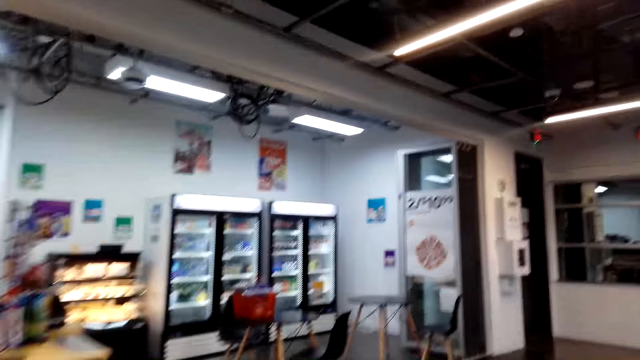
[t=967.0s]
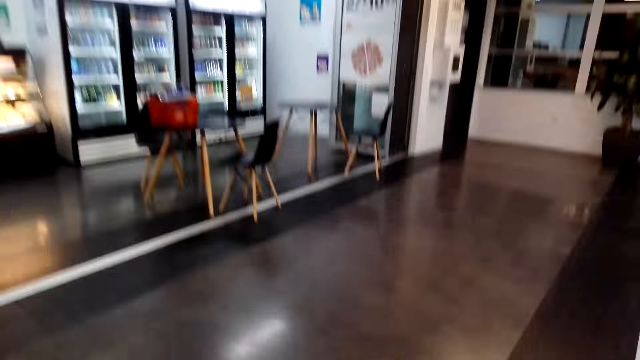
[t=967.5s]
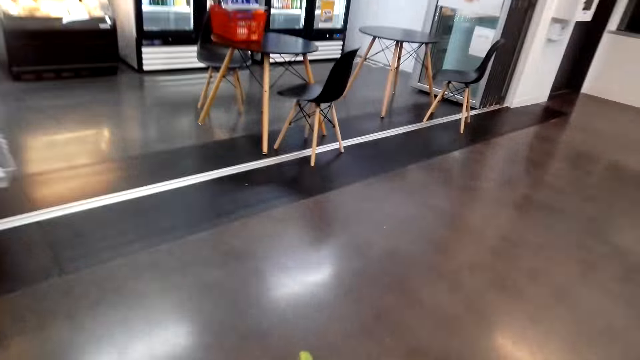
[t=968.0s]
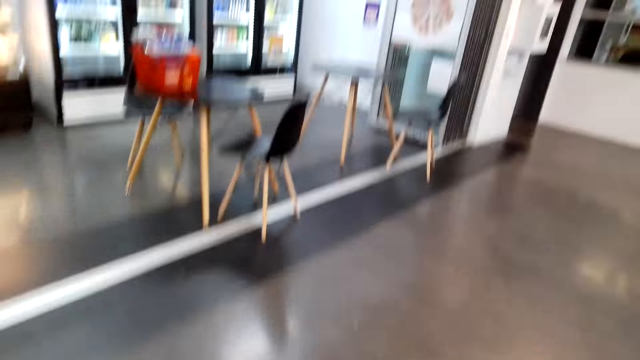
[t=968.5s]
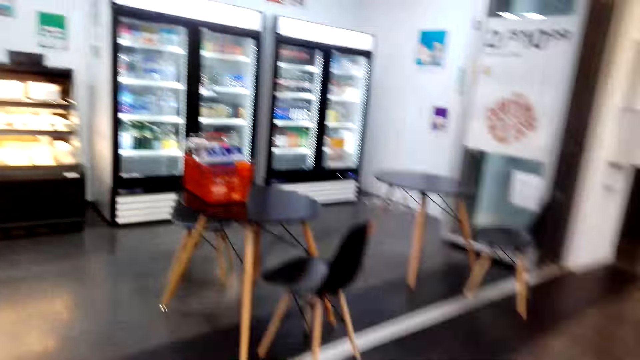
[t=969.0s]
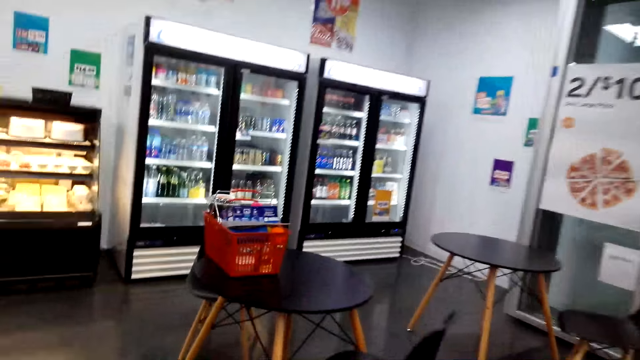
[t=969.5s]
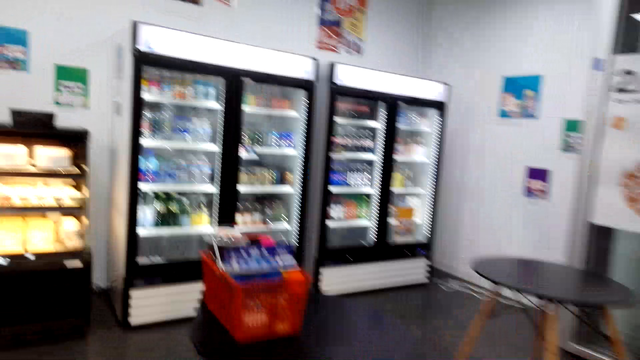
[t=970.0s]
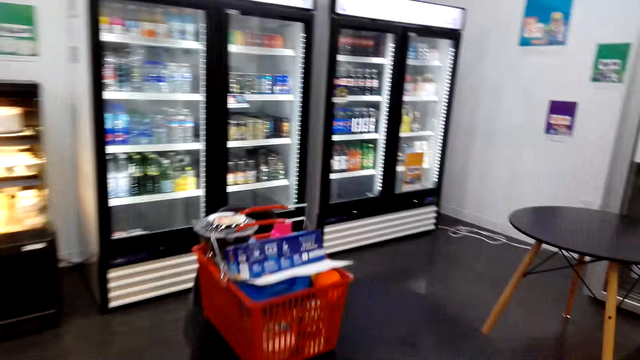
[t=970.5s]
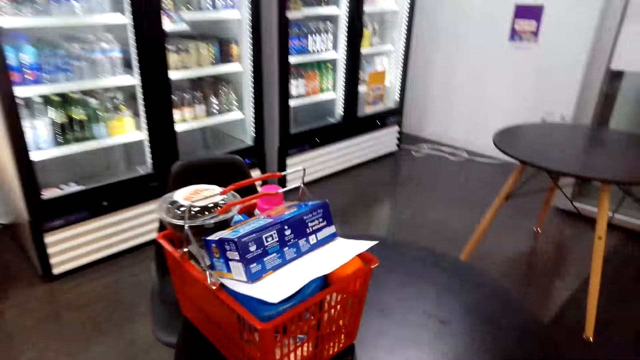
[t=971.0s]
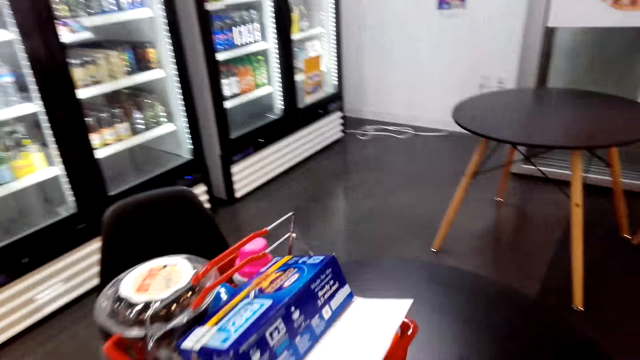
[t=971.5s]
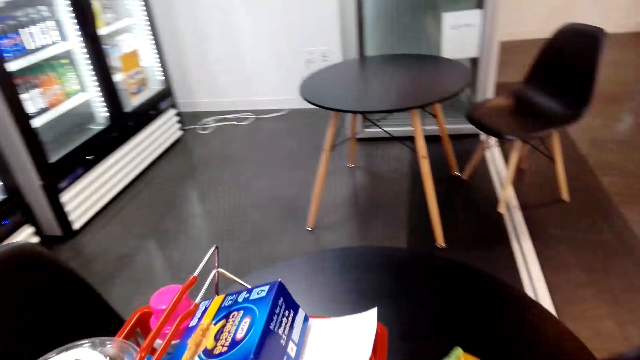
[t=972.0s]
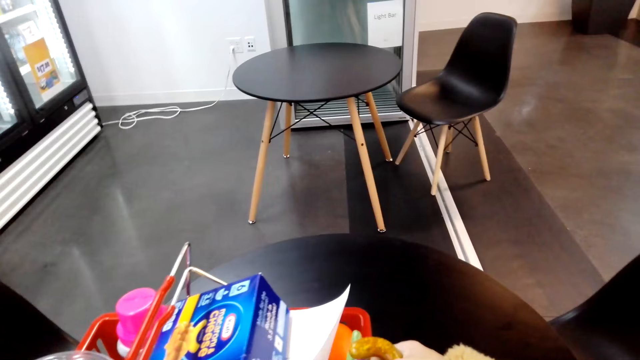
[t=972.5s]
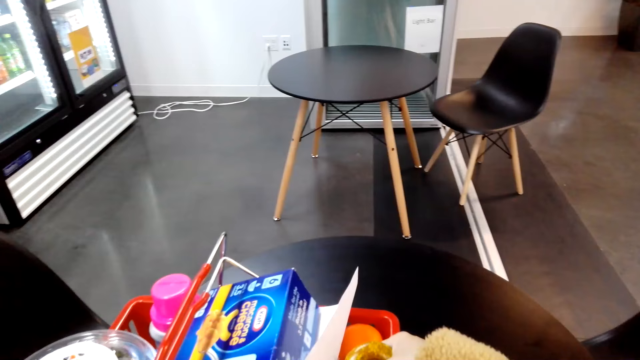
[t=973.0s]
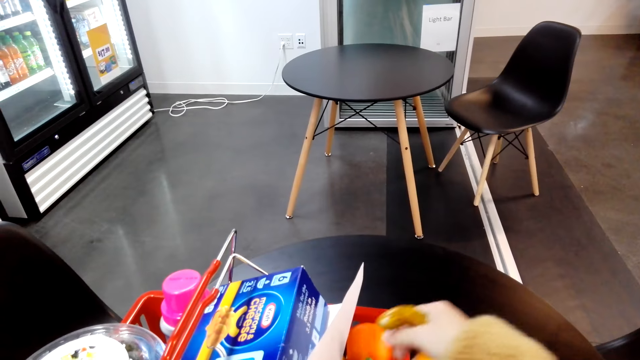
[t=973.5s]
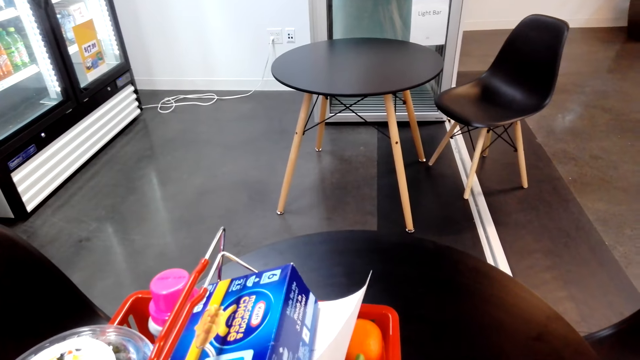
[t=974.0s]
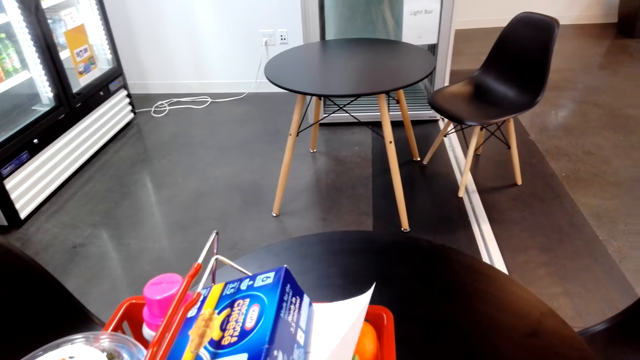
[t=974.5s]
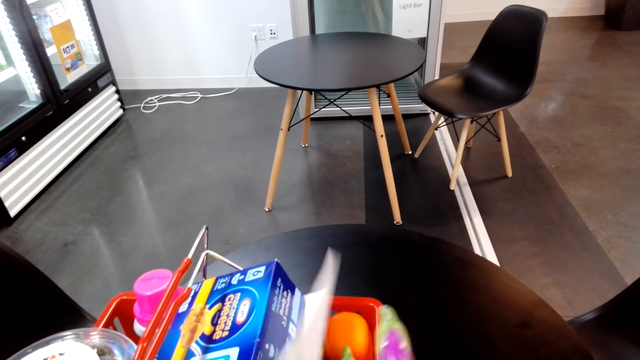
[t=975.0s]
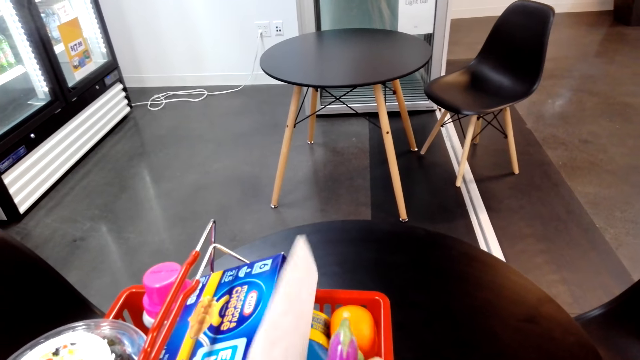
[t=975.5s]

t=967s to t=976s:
The camera wearer places cucumbers and an eggplant in the shopping bucket.

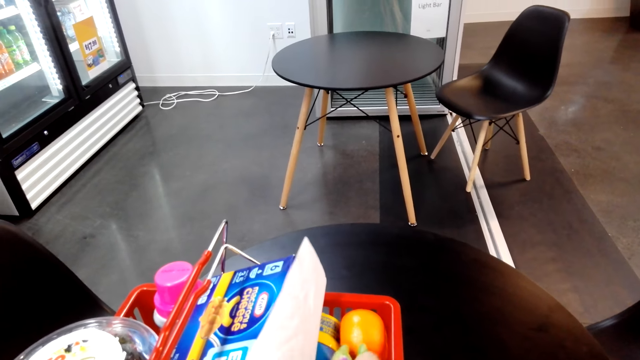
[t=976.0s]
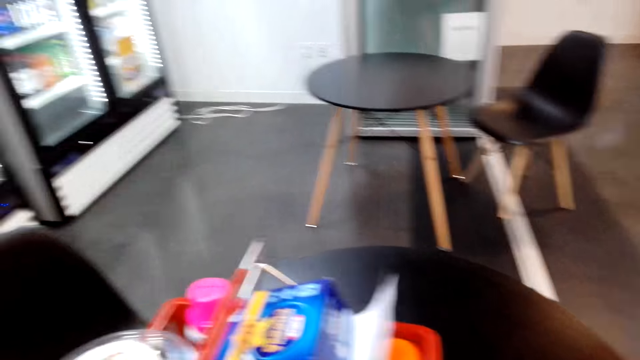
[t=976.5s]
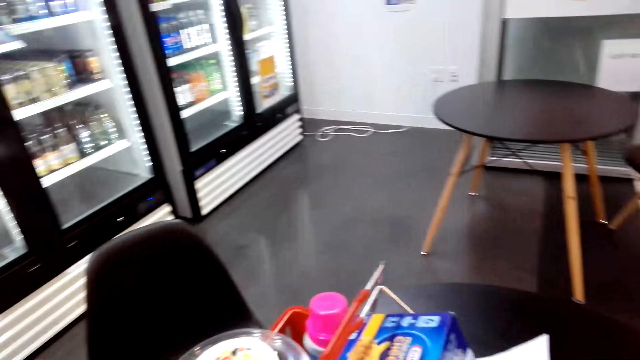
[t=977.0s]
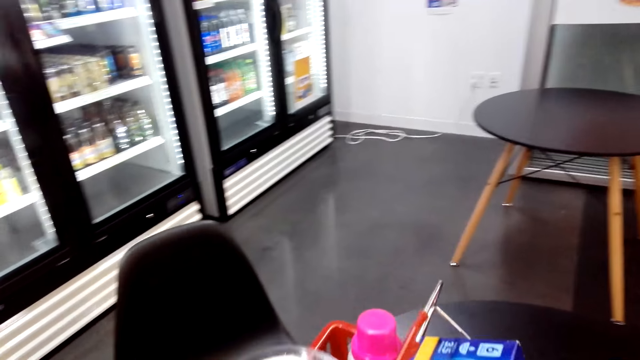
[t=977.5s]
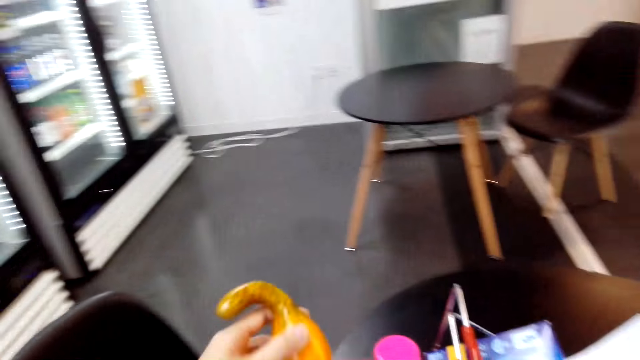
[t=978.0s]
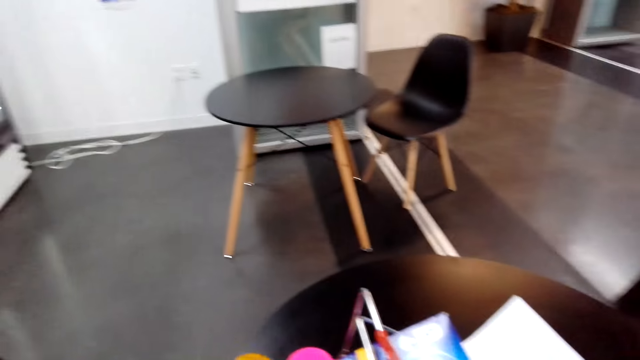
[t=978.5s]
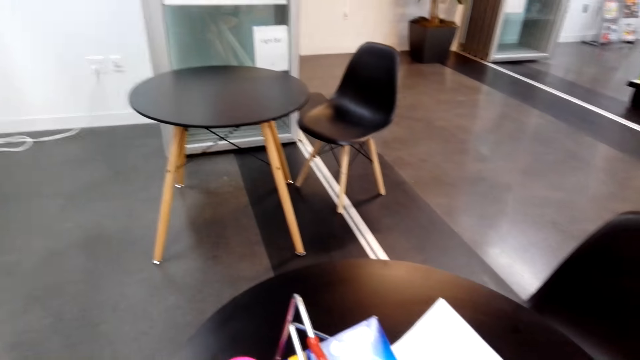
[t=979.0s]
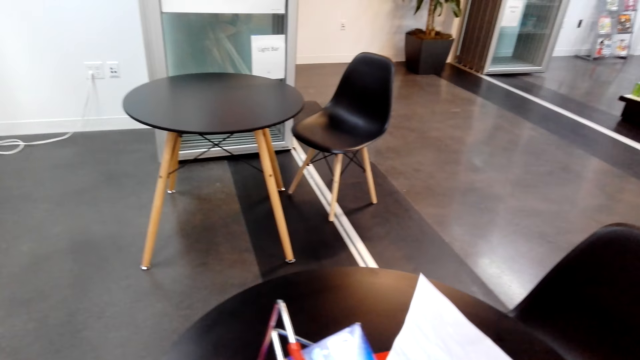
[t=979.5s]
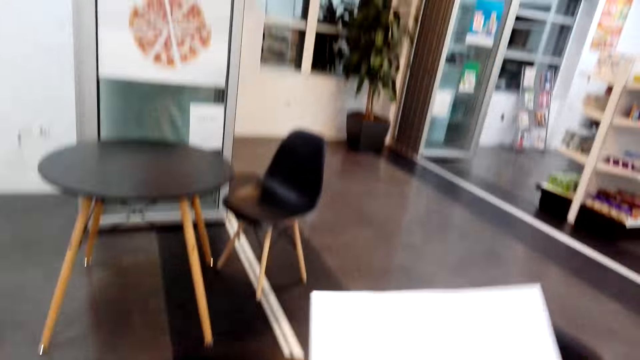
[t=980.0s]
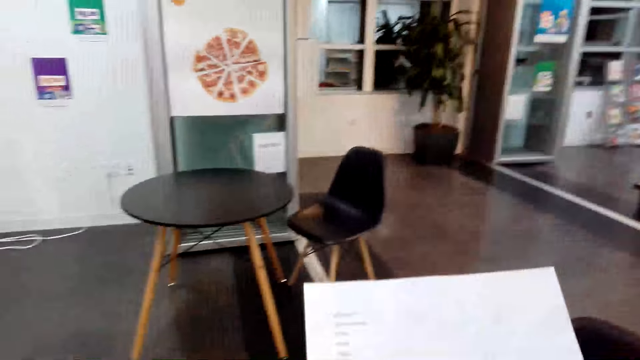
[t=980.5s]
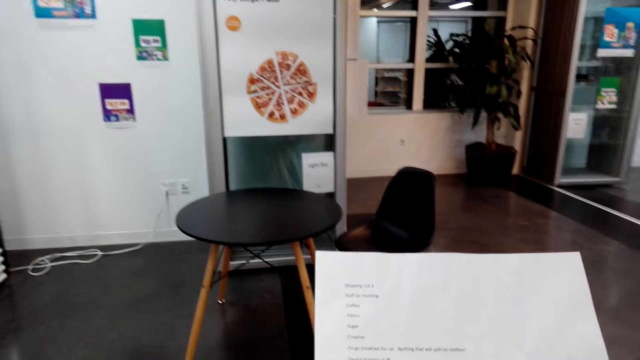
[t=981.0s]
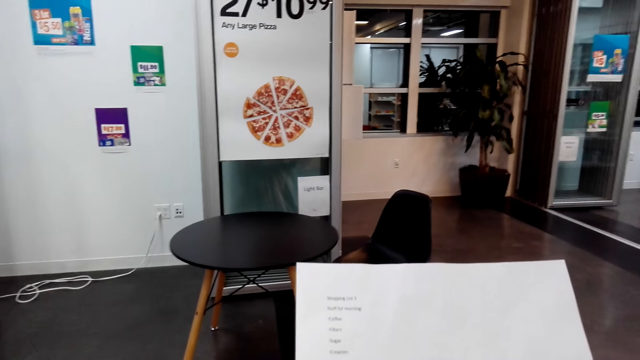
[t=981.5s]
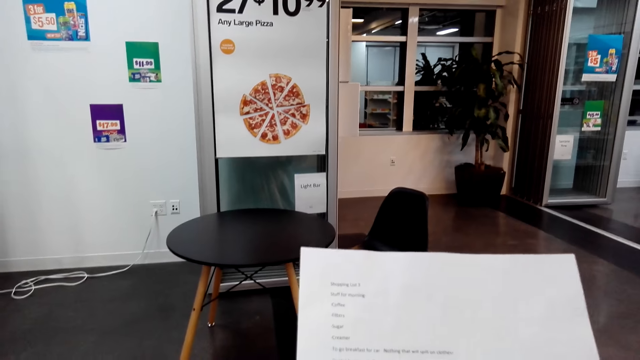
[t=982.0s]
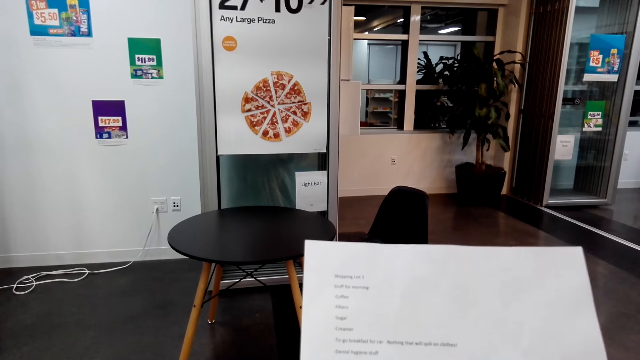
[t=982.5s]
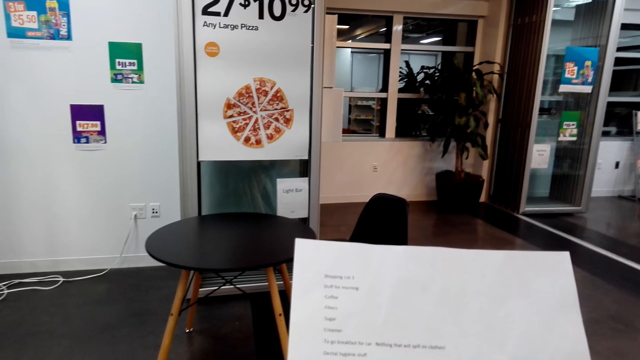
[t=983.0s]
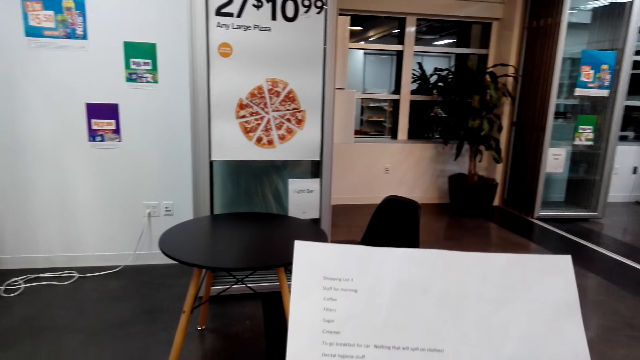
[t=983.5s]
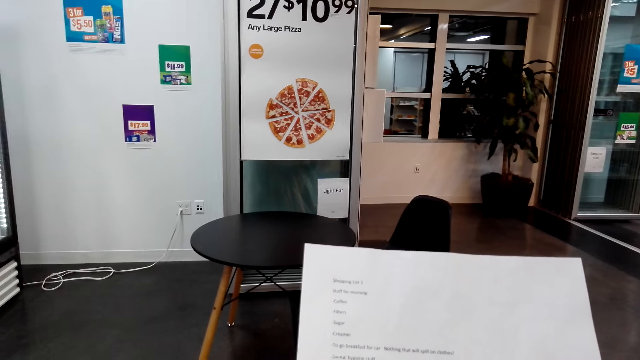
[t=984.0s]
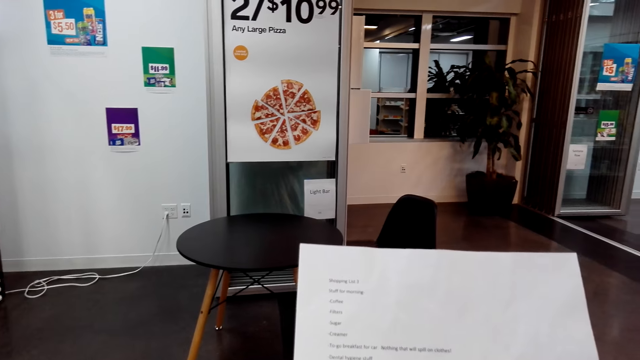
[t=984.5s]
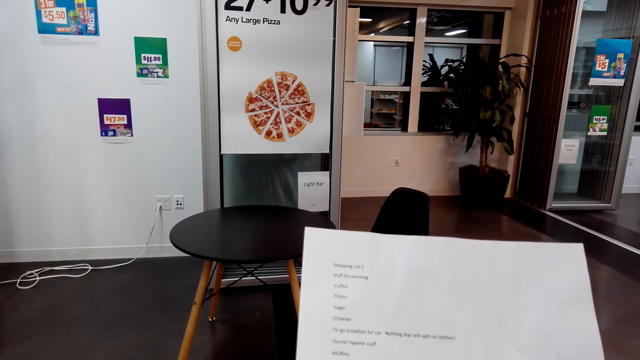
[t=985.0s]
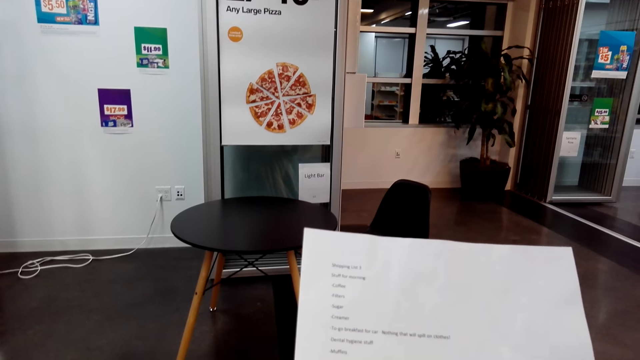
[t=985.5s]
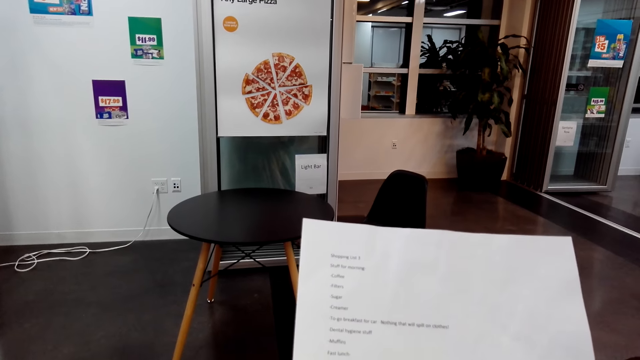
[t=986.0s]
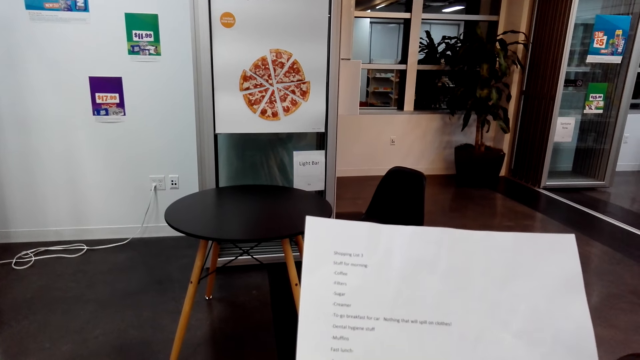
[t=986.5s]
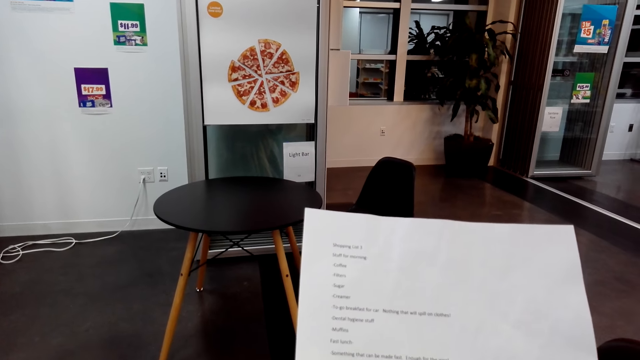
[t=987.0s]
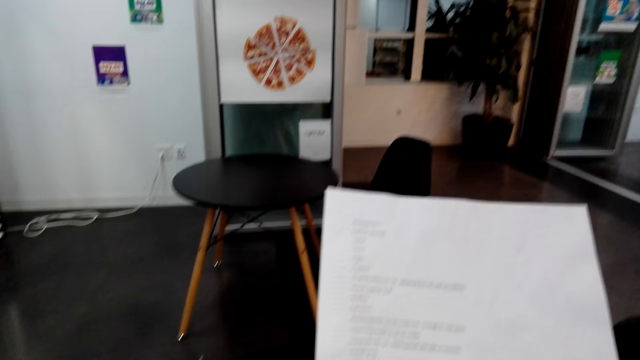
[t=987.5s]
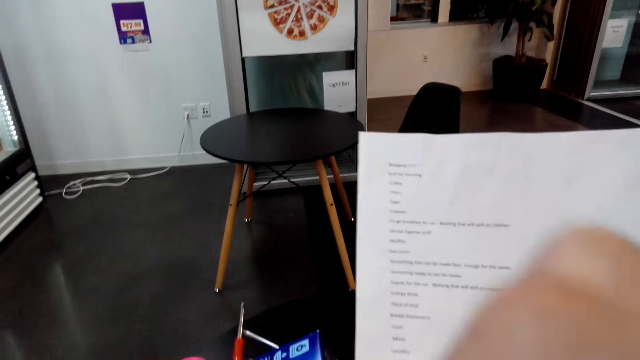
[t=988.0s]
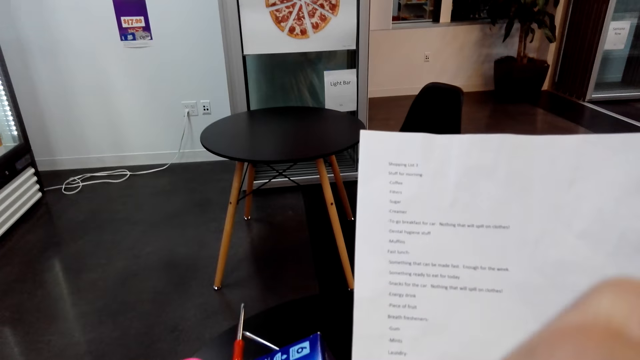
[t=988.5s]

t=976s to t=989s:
The camera wearer pulls a shopping list. They read the shopping list. They fix something. They touch something.
